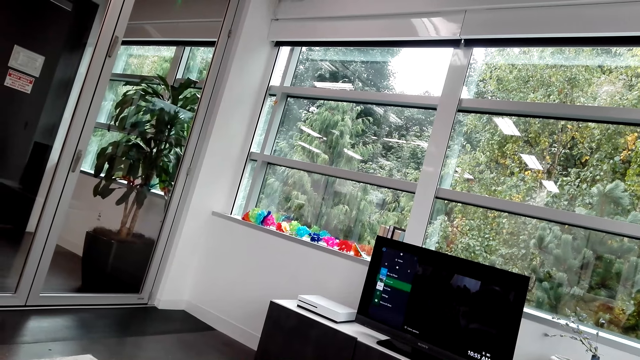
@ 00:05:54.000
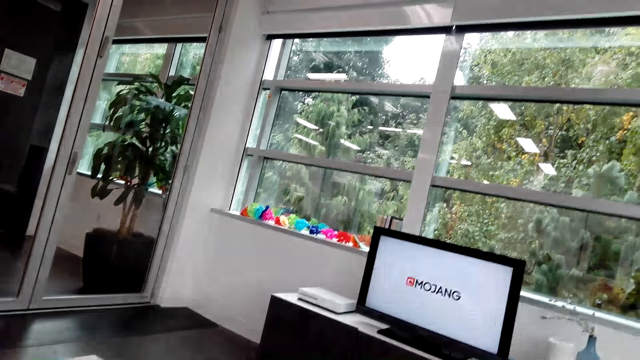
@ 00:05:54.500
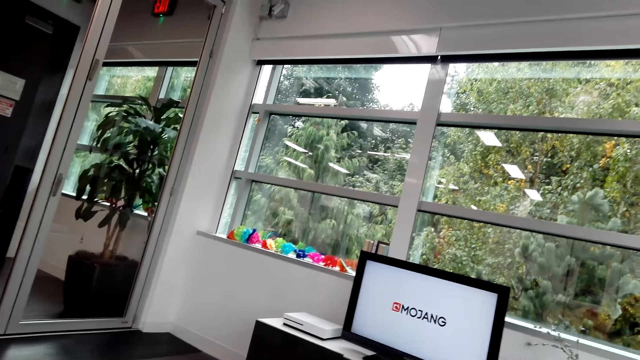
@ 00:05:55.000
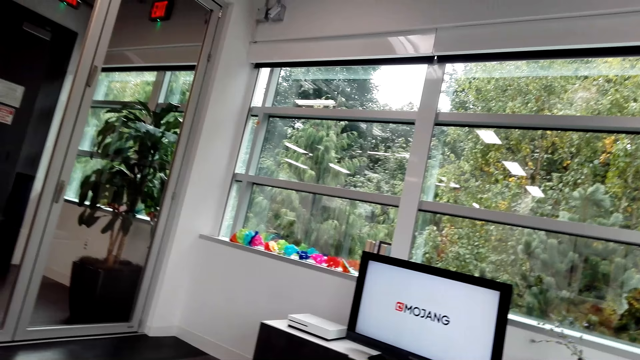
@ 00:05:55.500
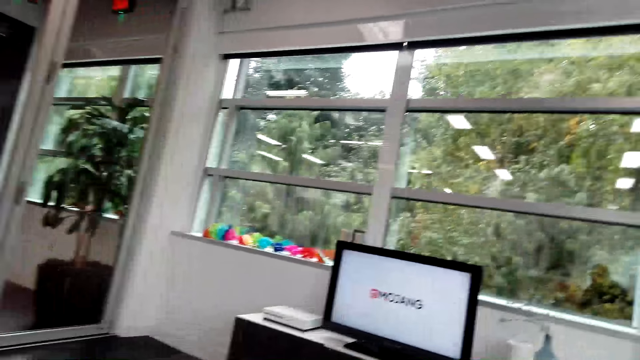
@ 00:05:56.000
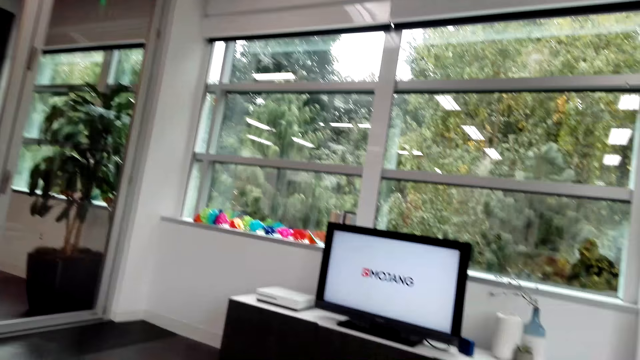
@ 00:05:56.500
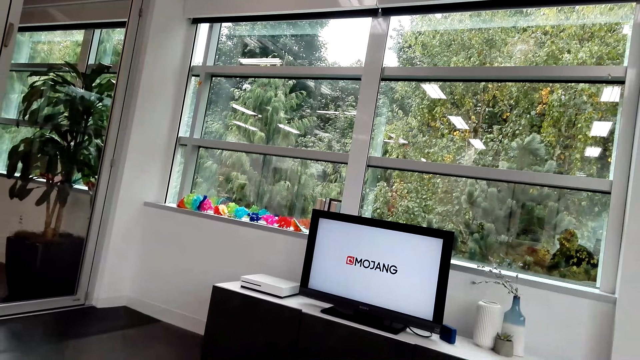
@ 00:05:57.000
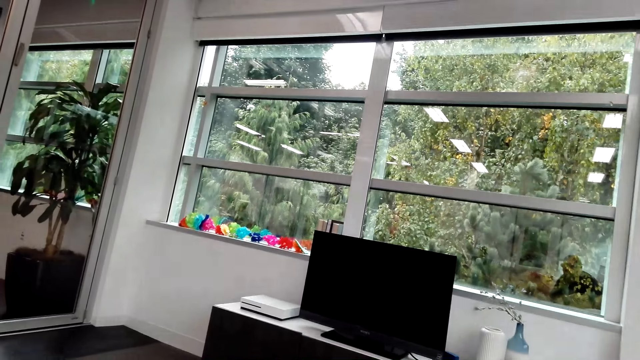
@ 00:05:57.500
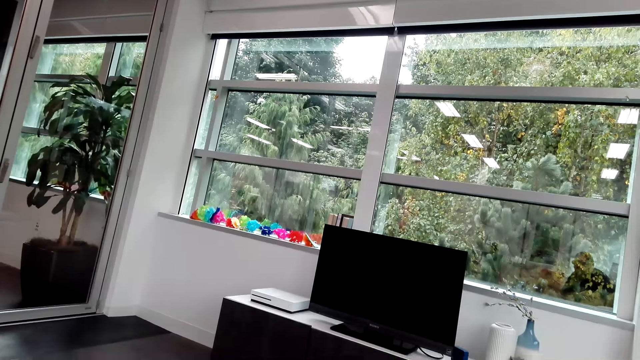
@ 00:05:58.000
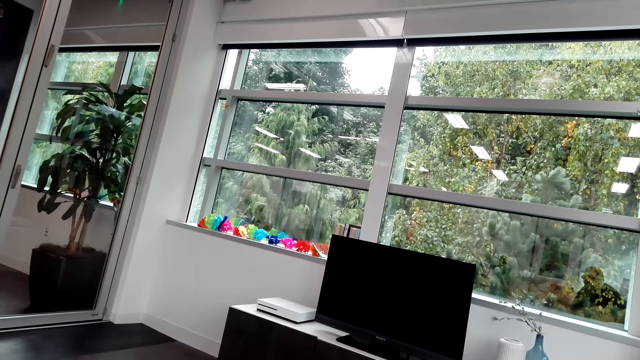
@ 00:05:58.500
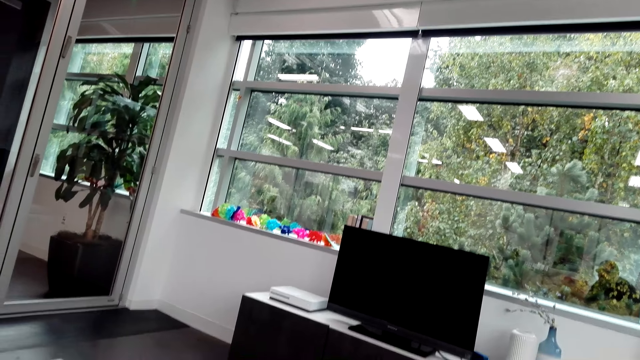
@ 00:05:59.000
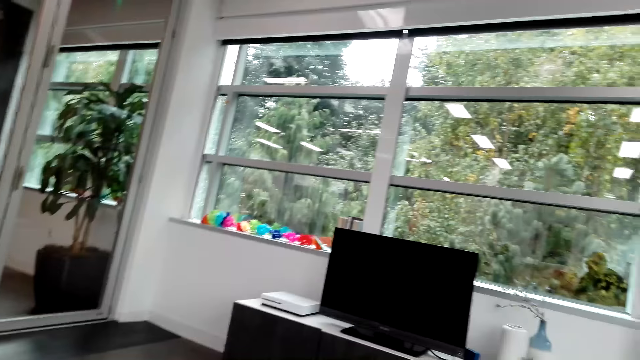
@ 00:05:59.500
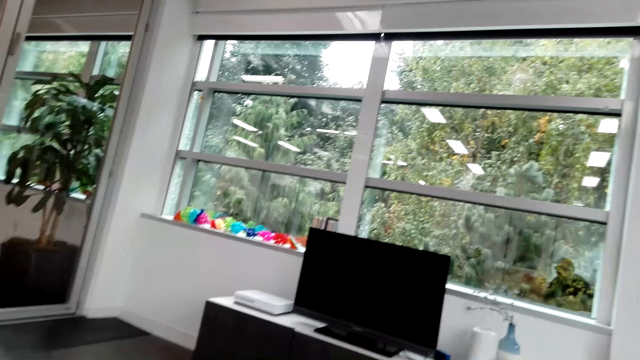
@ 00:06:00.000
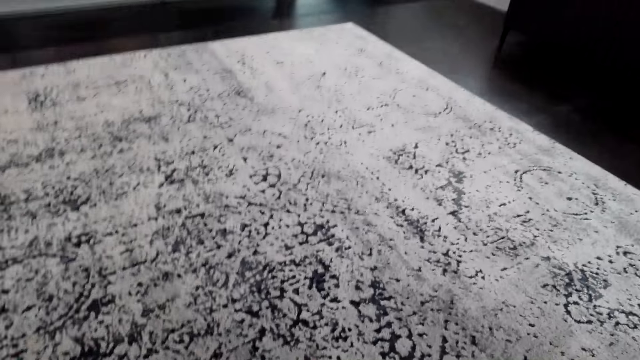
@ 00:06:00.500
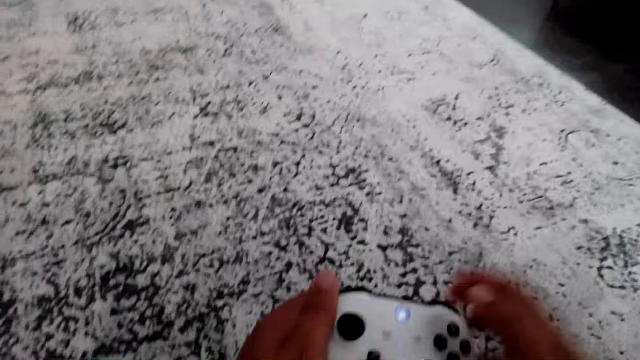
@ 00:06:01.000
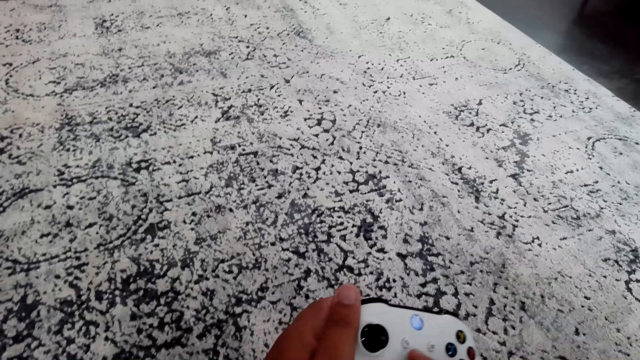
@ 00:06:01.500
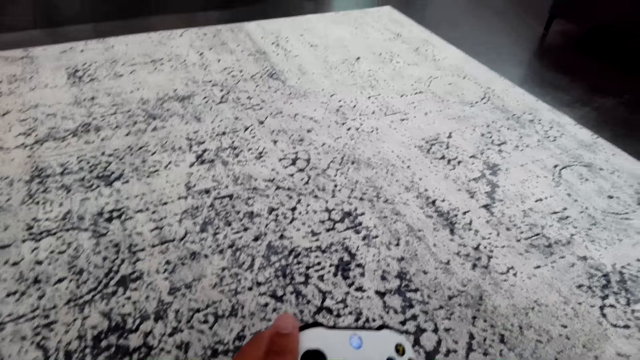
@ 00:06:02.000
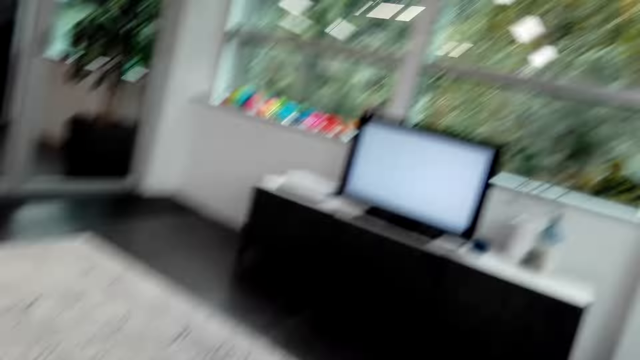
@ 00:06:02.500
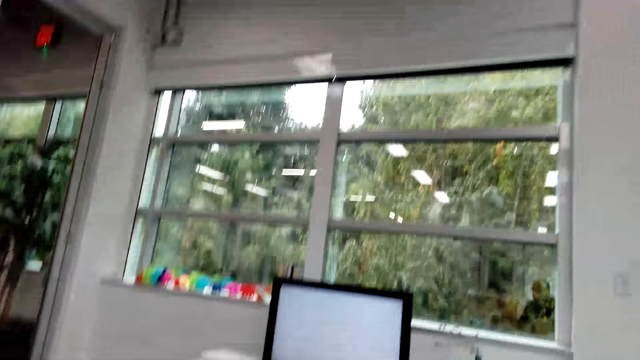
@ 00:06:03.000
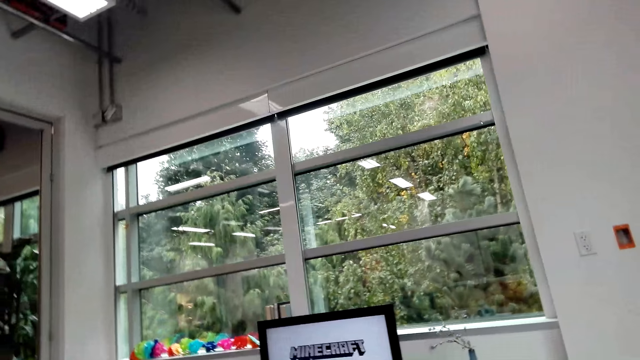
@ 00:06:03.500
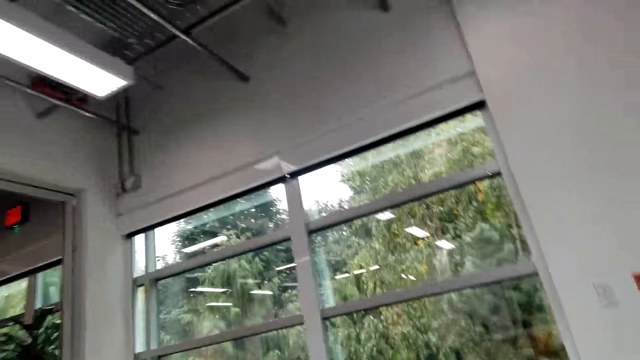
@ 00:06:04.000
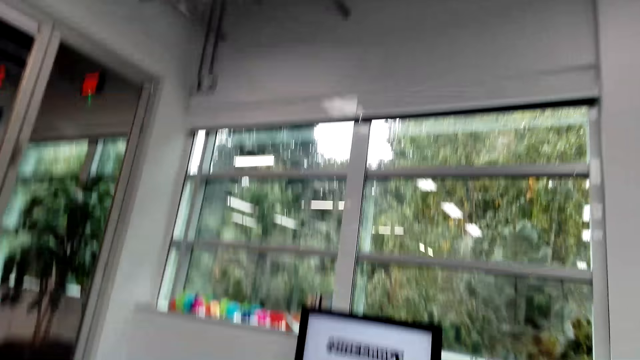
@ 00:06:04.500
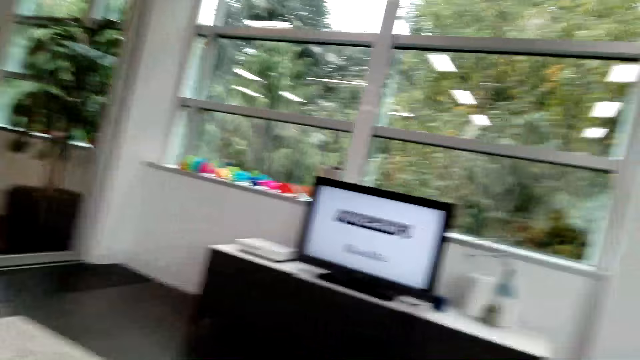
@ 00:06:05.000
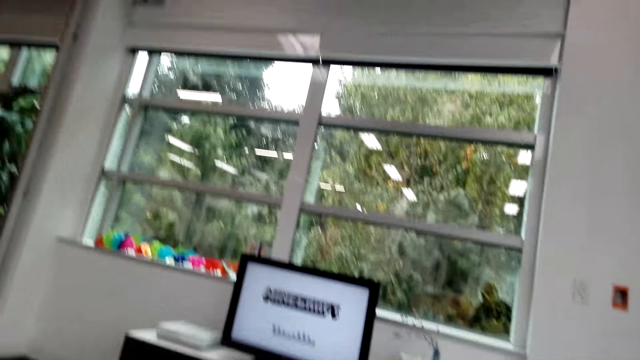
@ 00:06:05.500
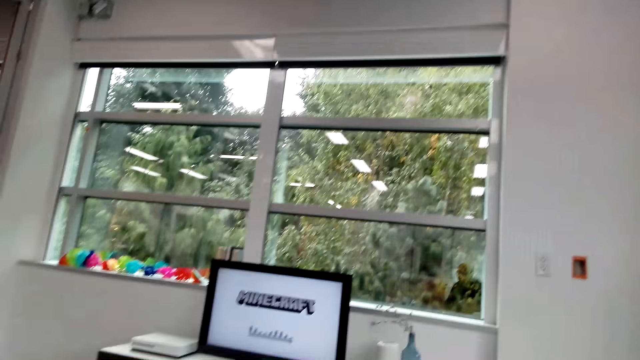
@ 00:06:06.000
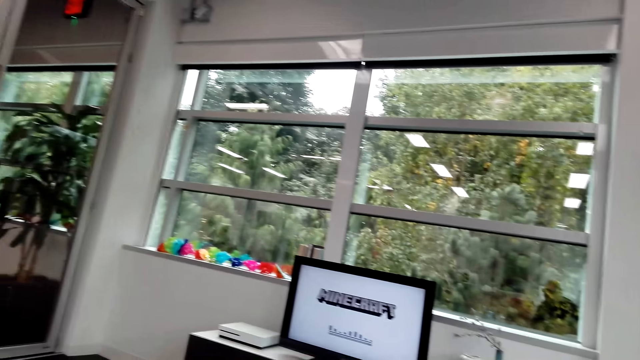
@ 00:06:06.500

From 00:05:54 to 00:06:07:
The camera wearer talks in the room. A person talks to the camera wearer. The camera wearer talks to the person. The person talks to the camera wearer. The camera wearer holds the gamepad. They adjust the playing pad. They look around the room. They play a game on the television.

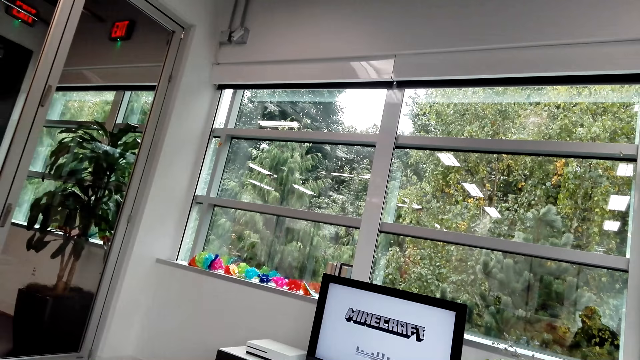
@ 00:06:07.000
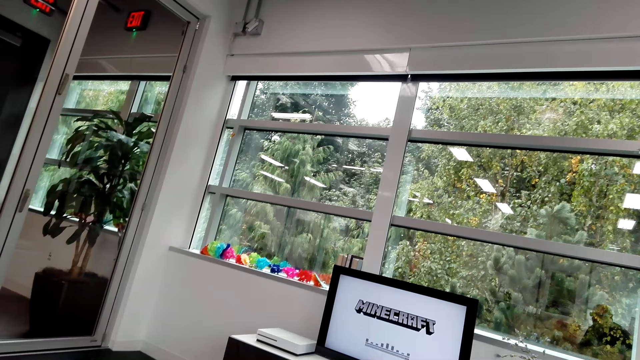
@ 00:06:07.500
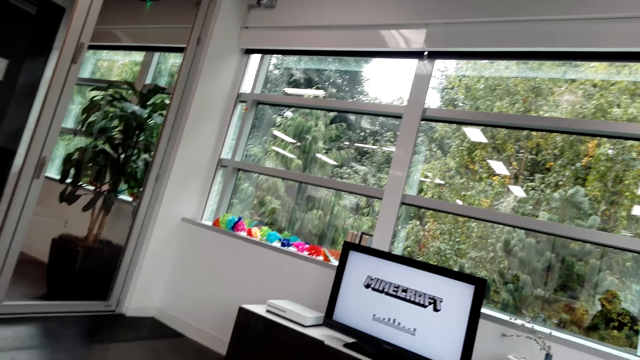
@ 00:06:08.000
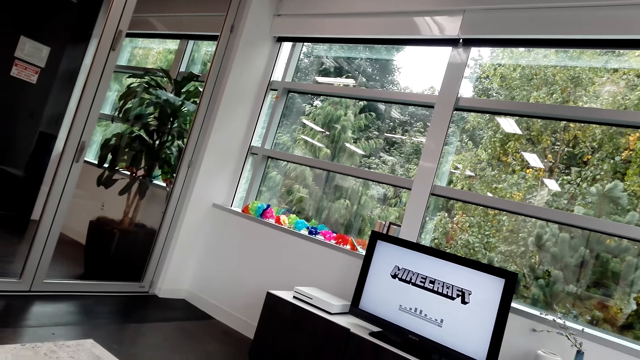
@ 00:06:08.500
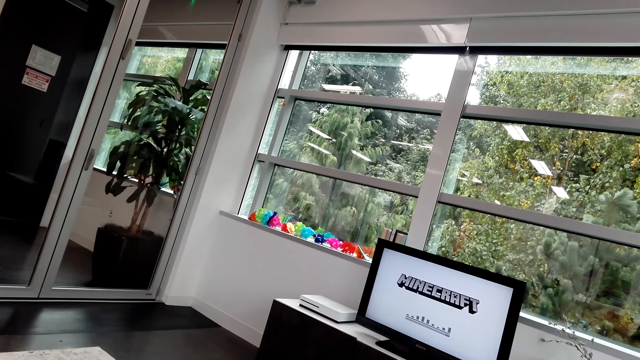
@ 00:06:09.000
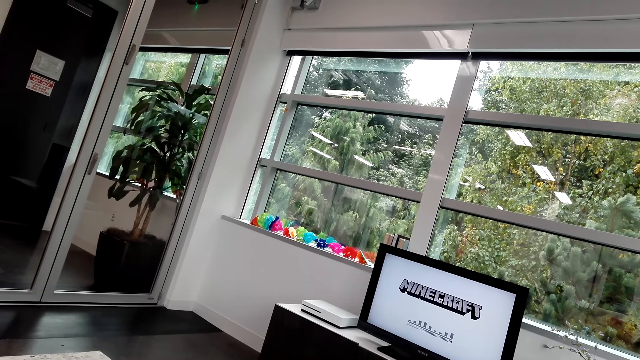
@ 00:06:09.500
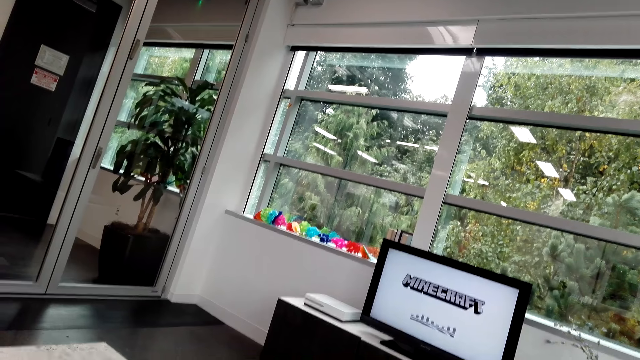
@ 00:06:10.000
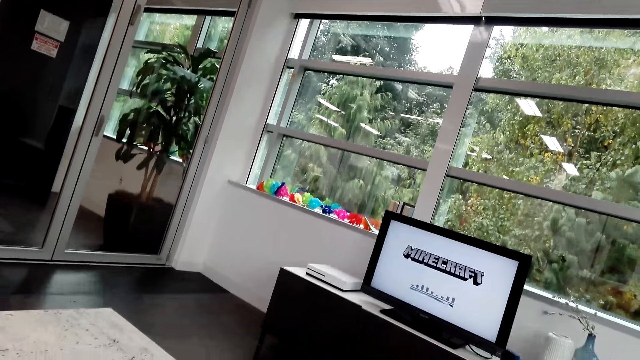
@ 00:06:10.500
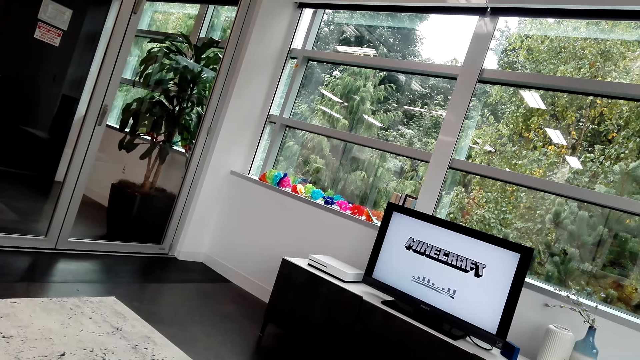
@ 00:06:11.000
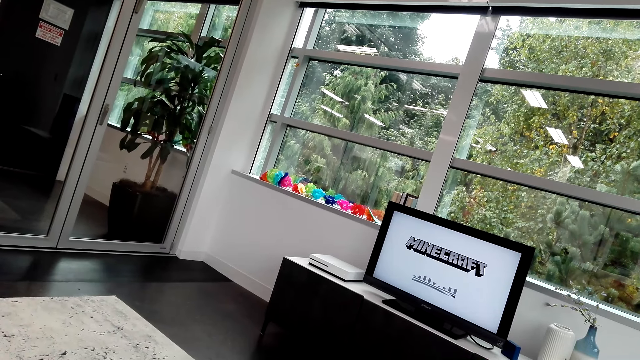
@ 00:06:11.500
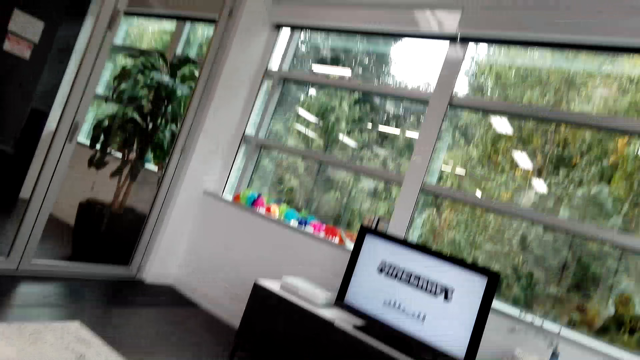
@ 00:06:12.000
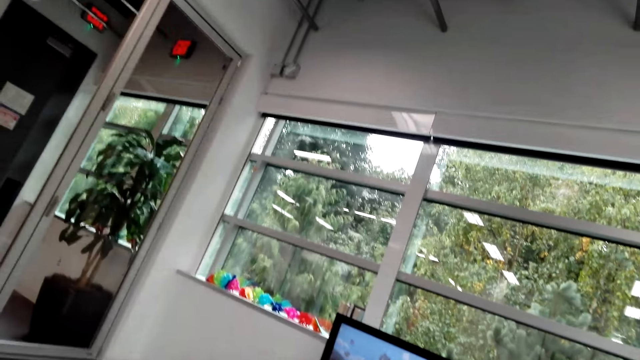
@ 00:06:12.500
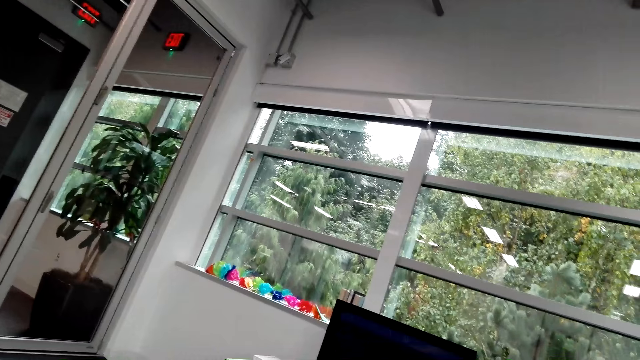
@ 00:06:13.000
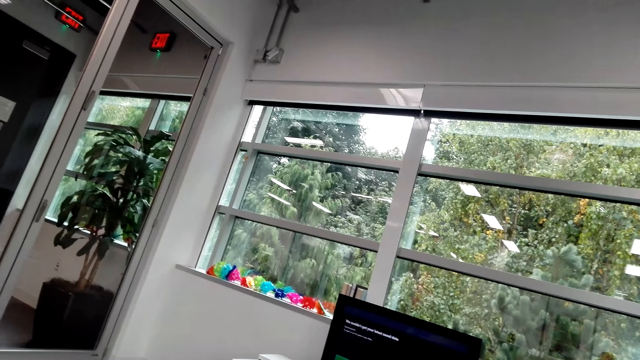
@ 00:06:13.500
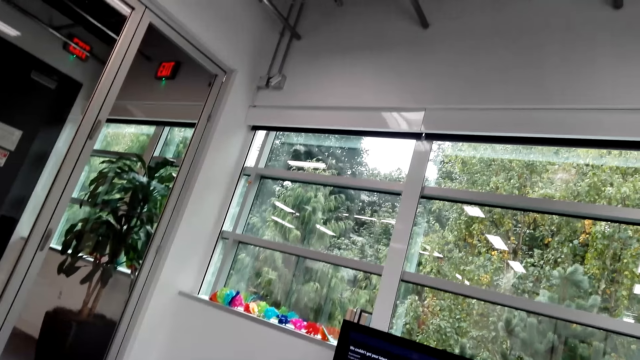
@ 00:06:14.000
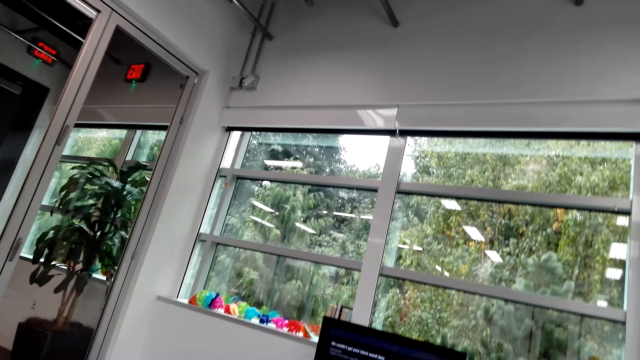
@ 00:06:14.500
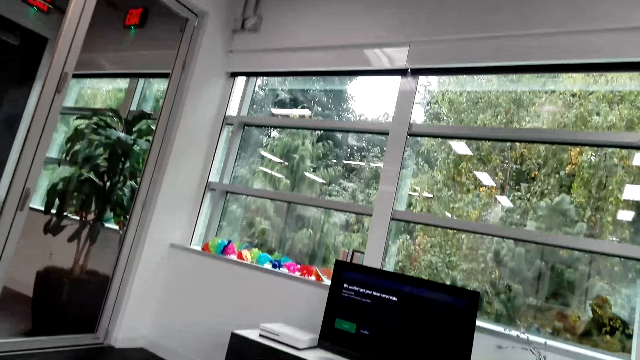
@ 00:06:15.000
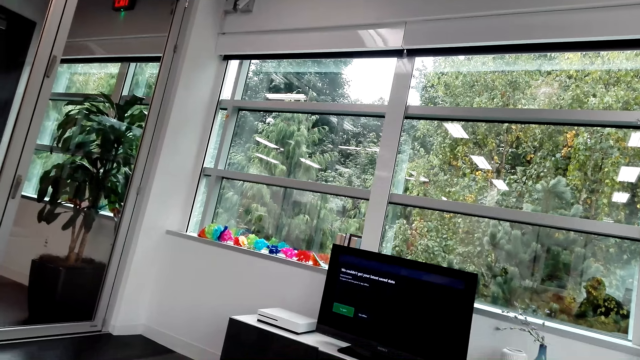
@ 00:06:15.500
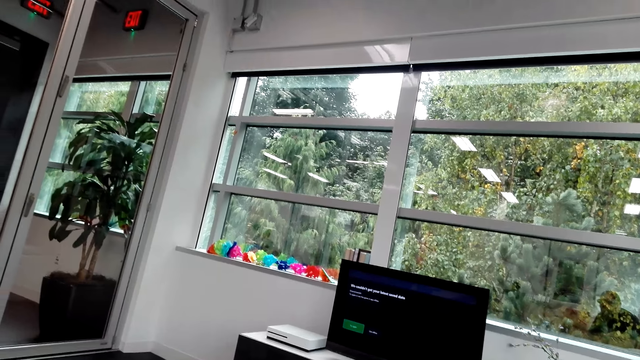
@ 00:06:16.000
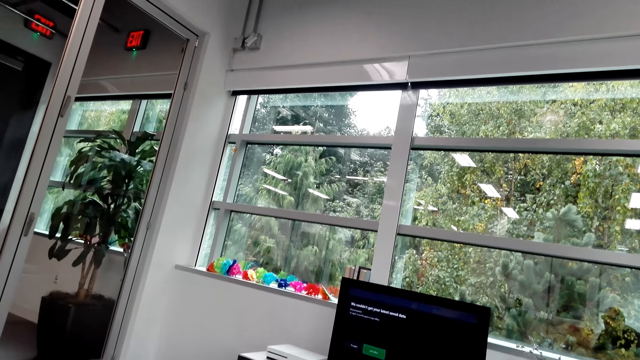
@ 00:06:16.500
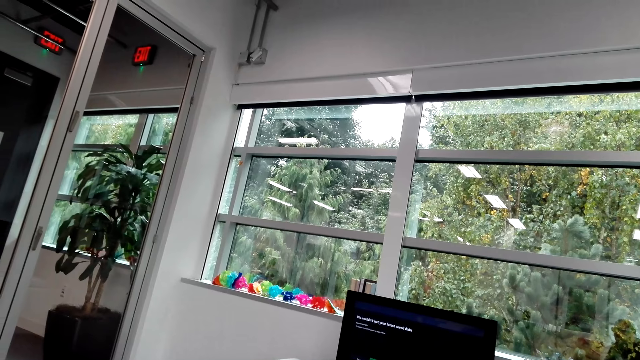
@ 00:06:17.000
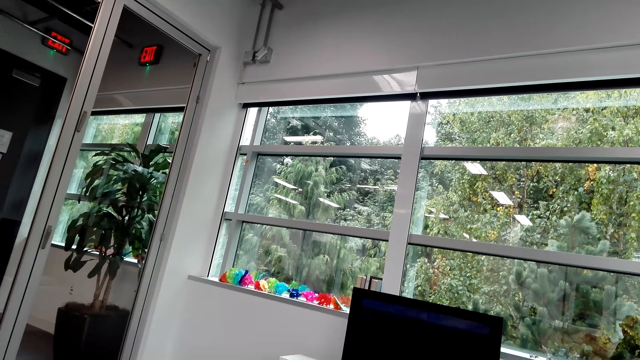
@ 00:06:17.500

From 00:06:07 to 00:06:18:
The camera wearer controls the TV set.
